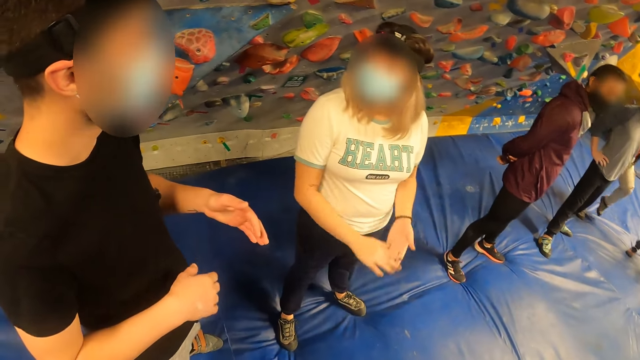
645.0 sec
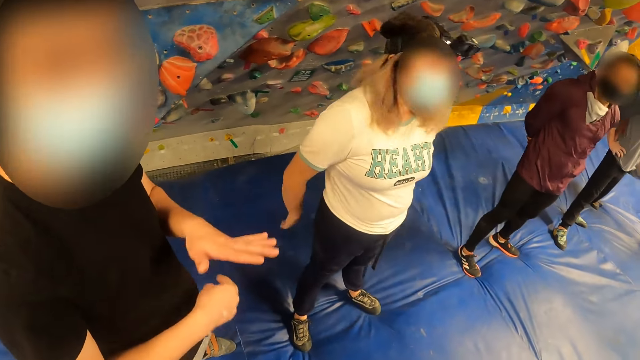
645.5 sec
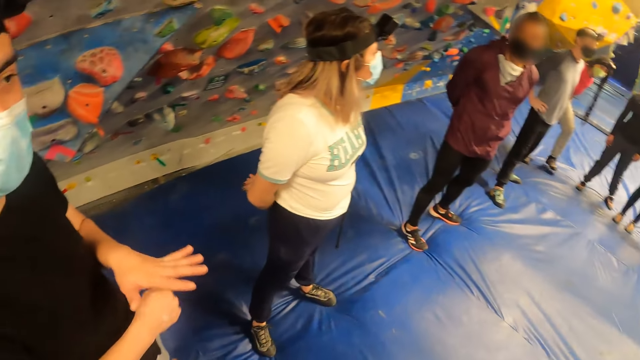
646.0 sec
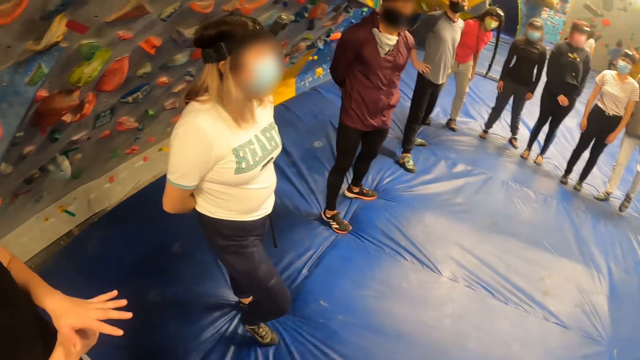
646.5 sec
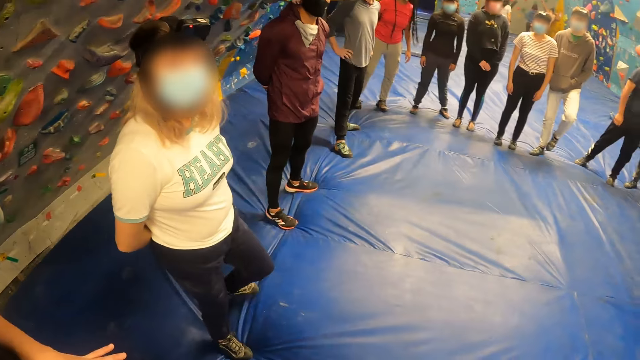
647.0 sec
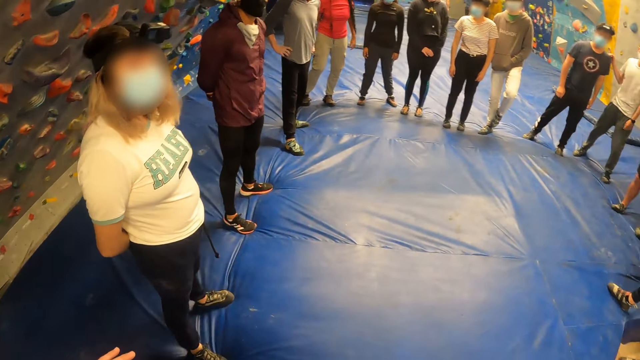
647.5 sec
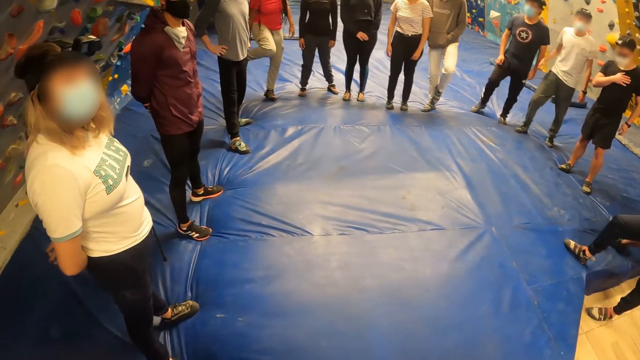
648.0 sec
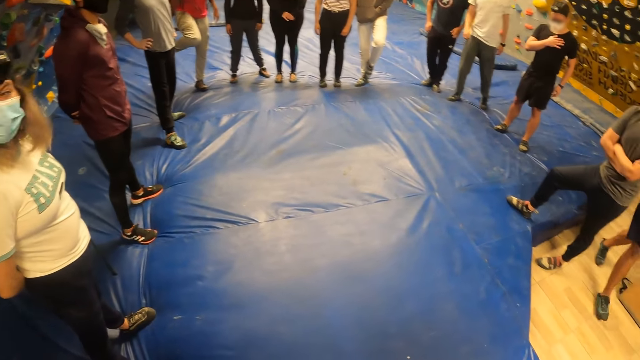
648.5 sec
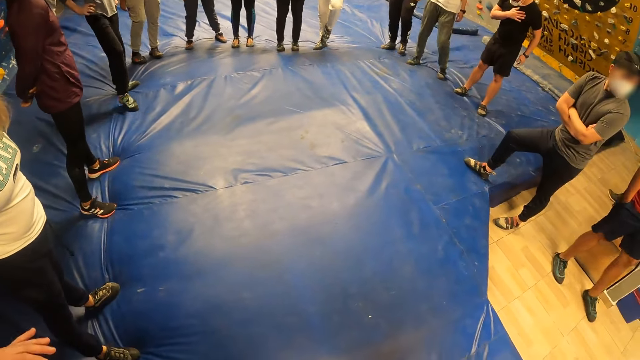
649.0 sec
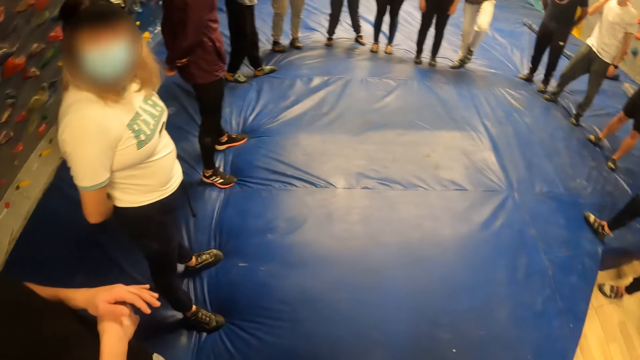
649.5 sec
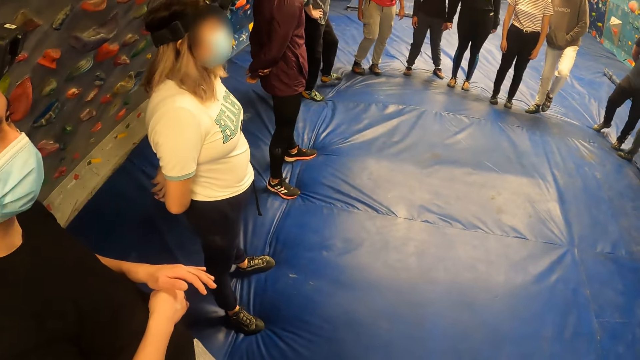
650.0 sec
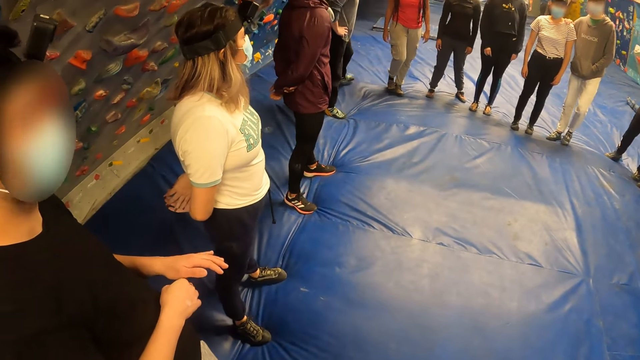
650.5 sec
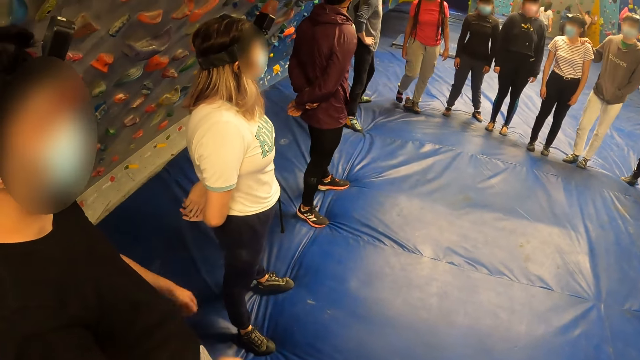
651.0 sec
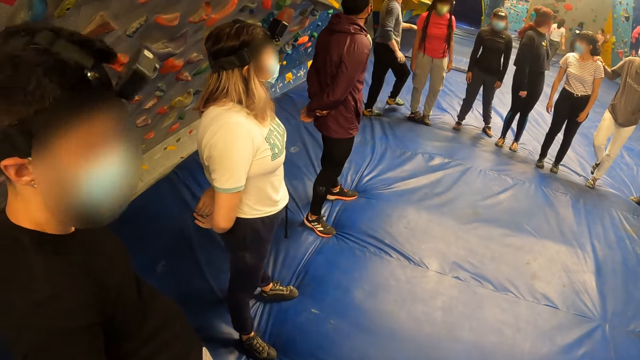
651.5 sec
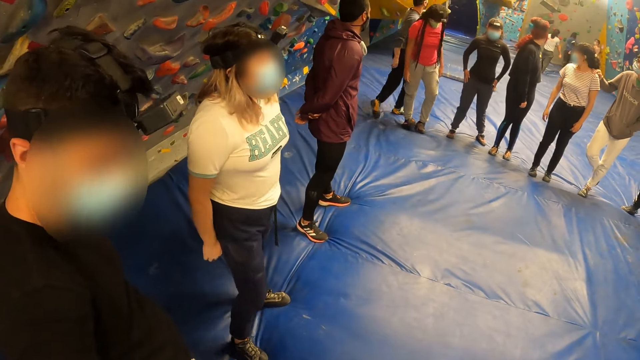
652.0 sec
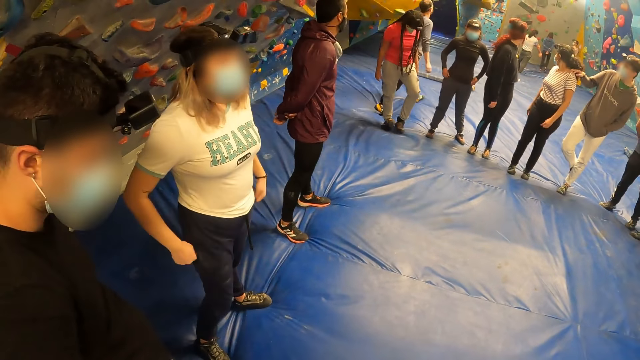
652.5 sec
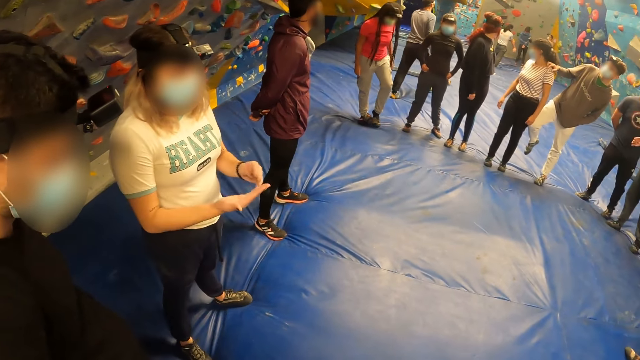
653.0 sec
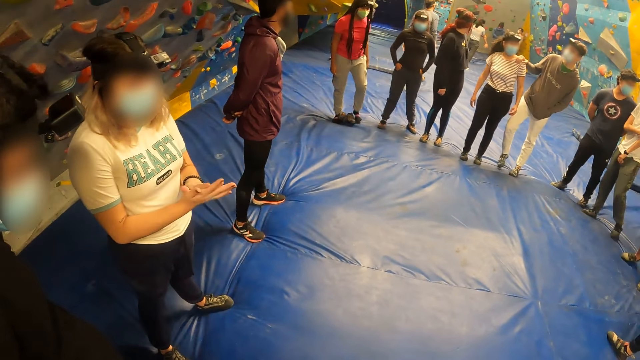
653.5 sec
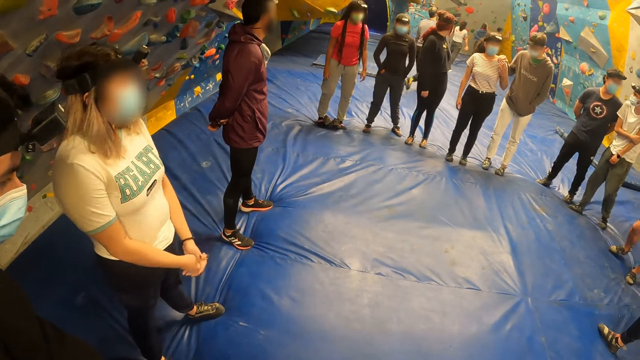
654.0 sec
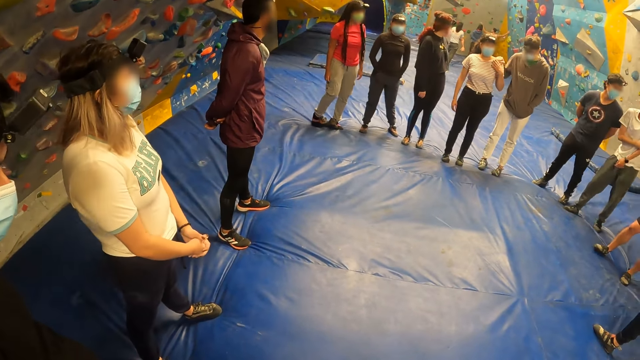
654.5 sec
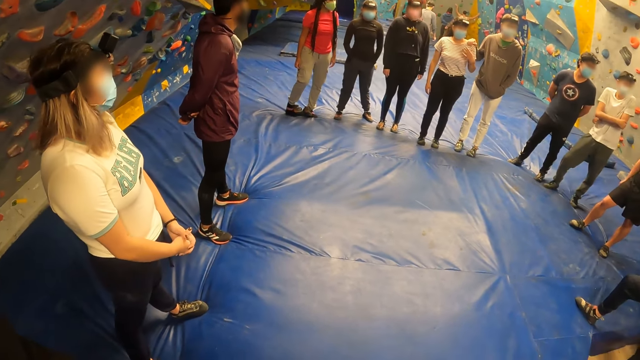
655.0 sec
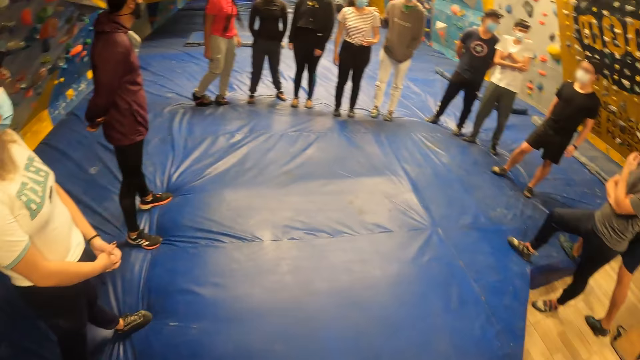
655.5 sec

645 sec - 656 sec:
A man interacts with a woman. The camera wearer looks at the man. They look around the room.

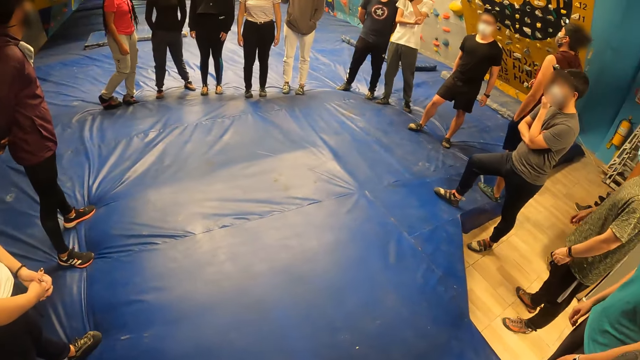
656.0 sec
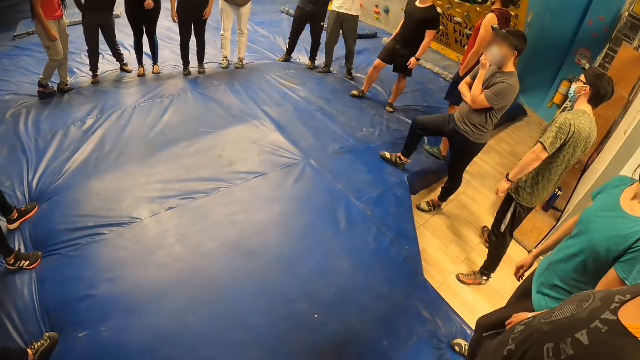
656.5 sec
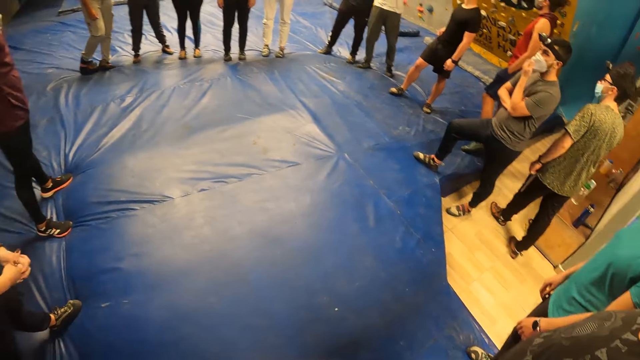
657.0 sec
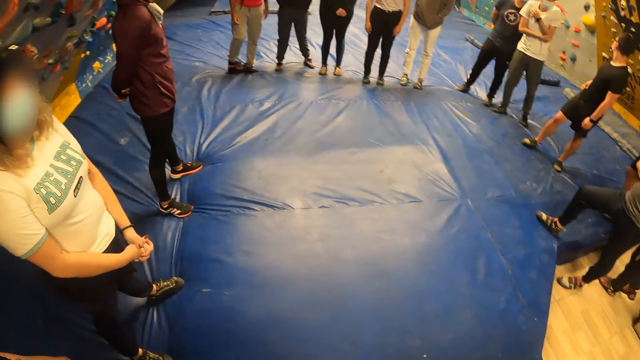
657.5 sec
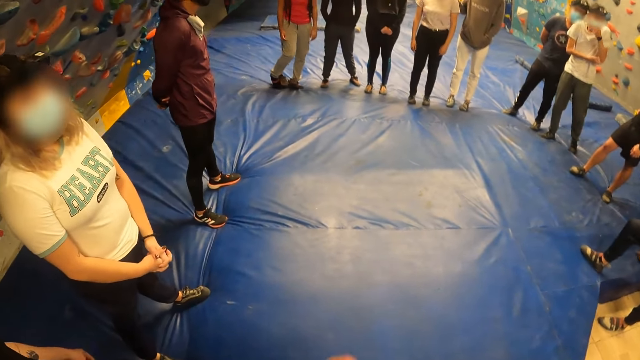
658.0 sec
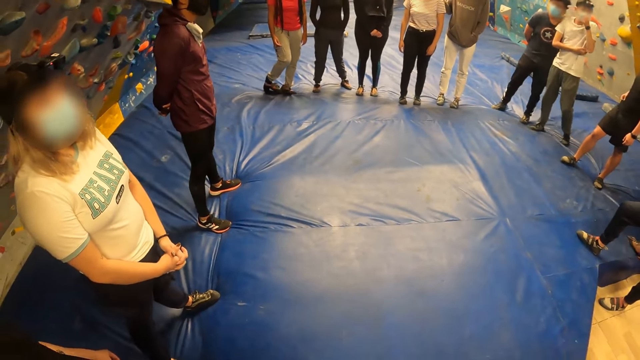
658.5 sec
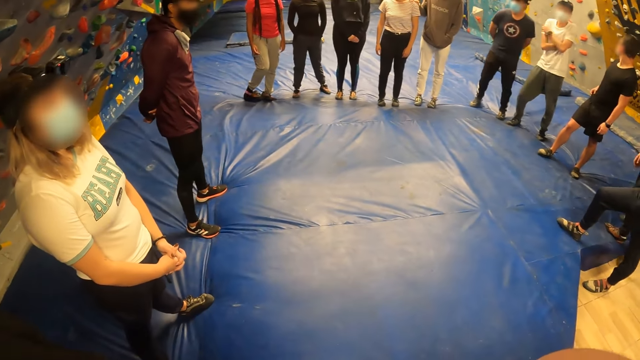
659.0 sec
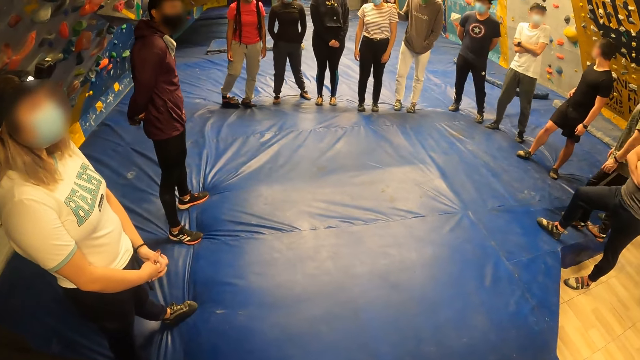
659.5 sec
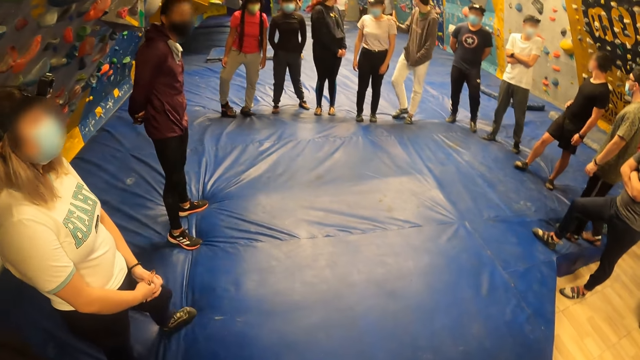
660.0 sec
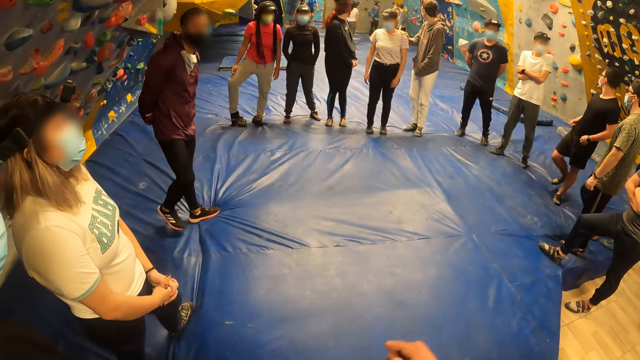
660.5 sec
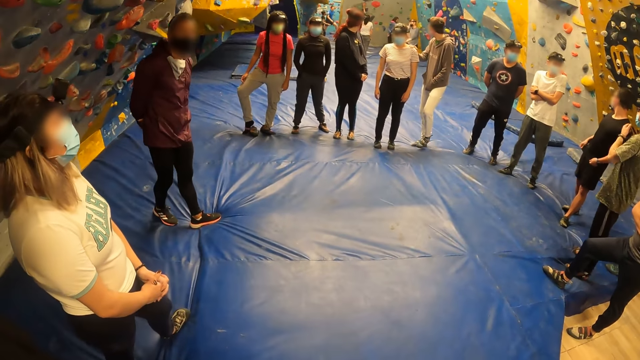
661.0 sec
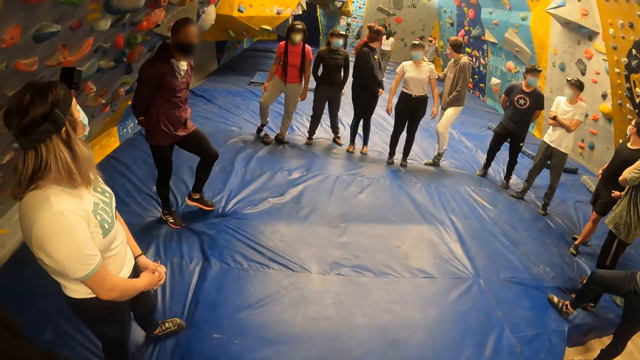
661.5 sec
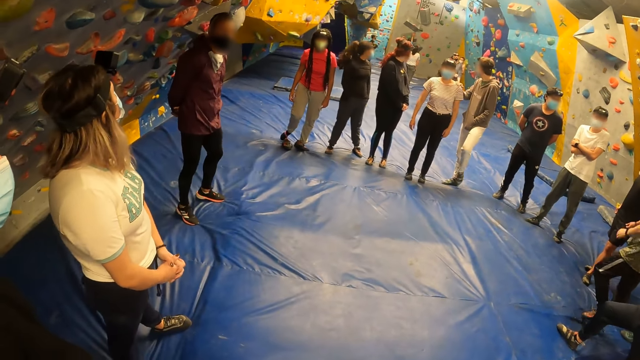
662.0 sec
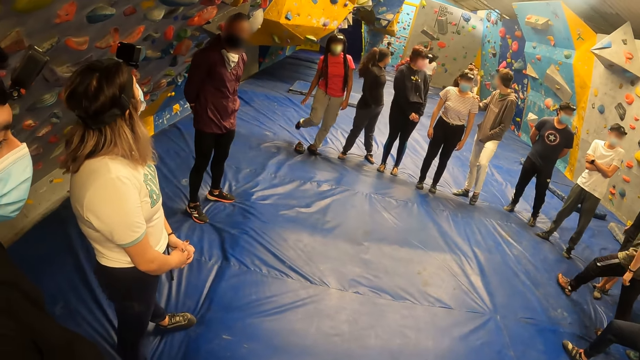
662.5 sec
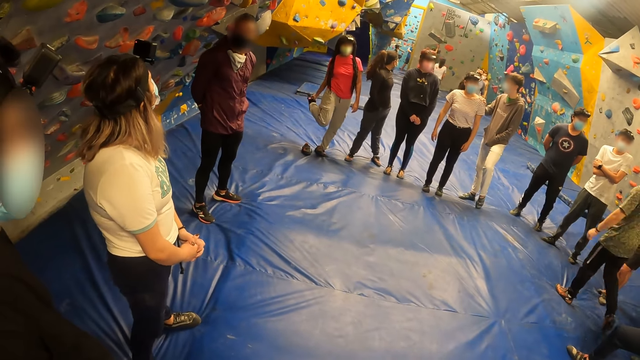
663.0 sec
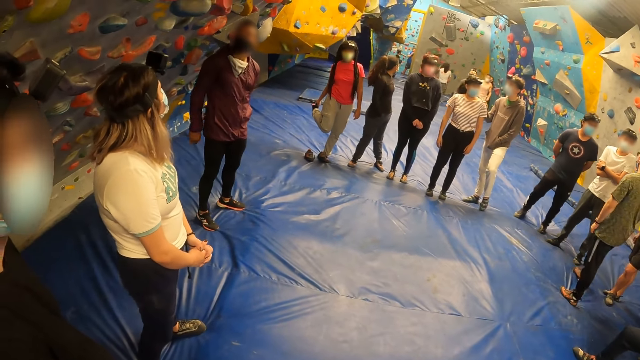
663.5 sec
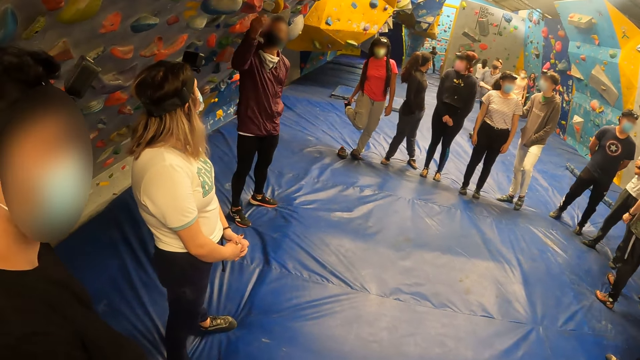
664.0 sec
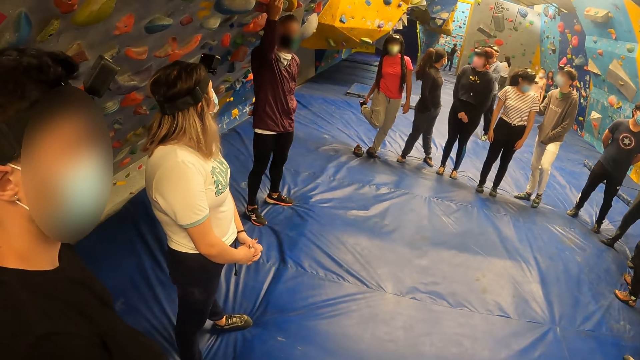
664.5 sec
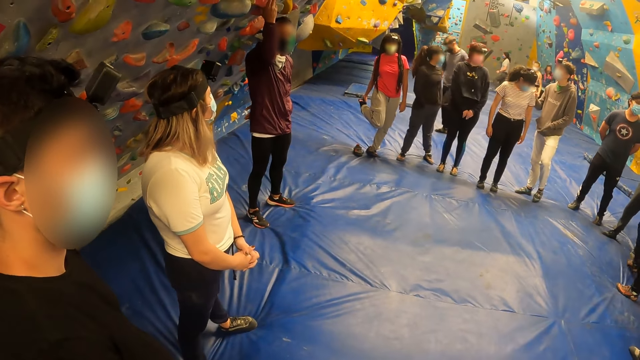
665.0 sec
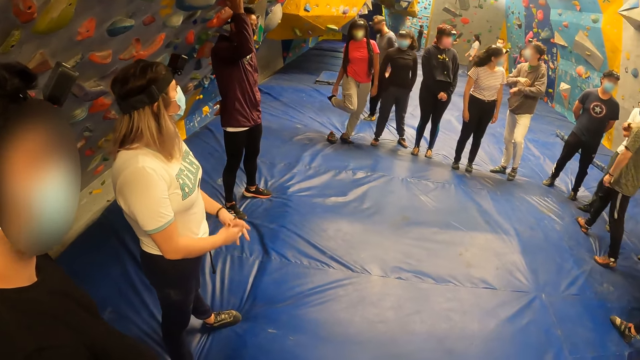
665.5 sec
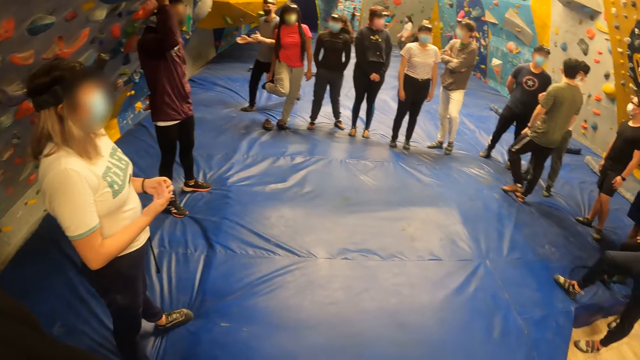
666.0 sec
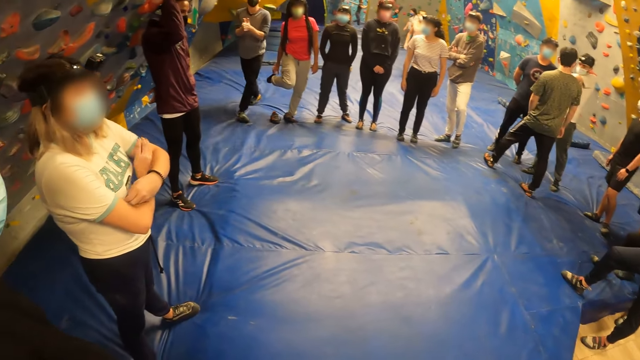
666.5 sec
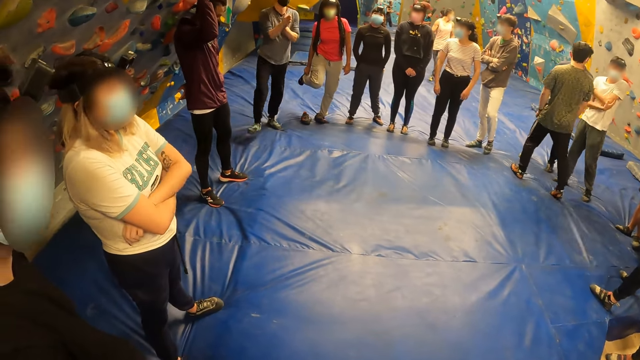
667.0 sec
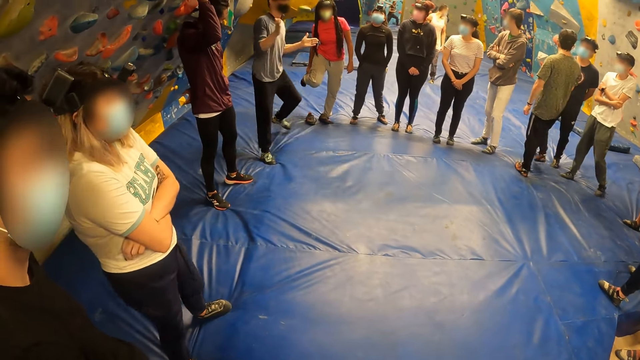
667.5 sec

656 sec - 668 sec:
The camera wearer raises his right hand to his face. He puts down his hand.
